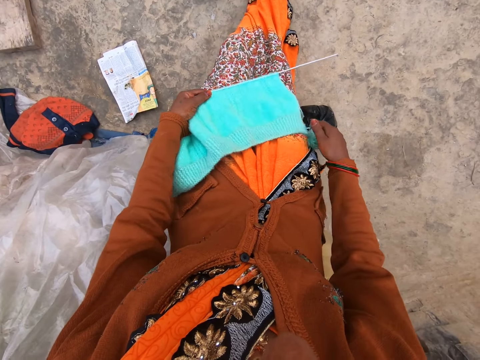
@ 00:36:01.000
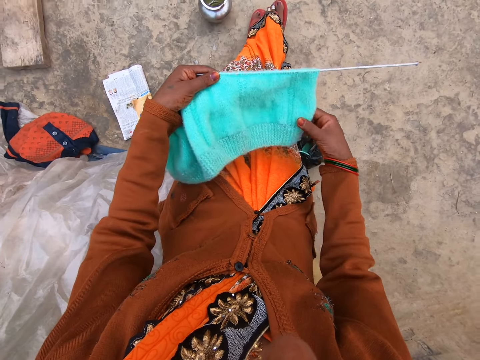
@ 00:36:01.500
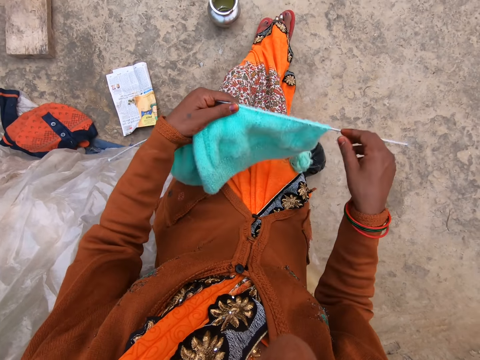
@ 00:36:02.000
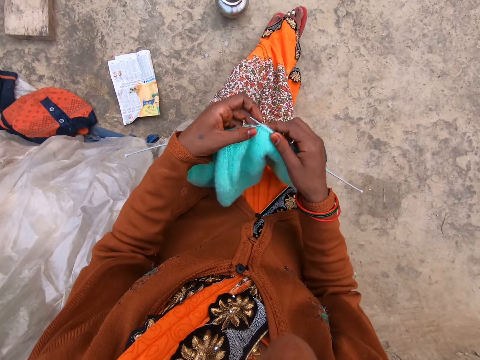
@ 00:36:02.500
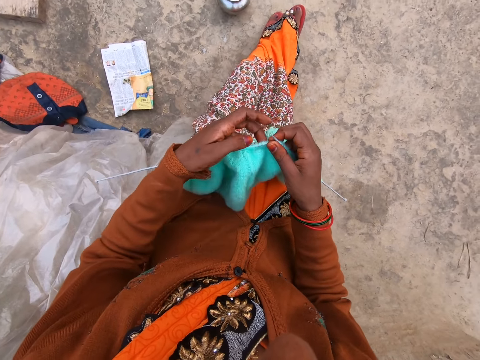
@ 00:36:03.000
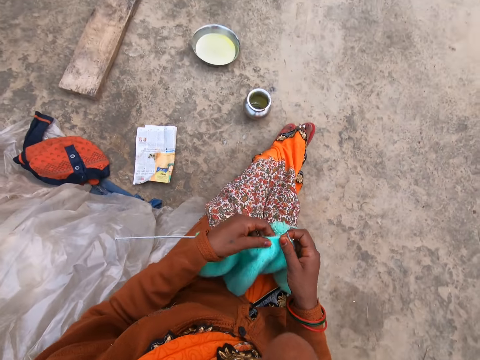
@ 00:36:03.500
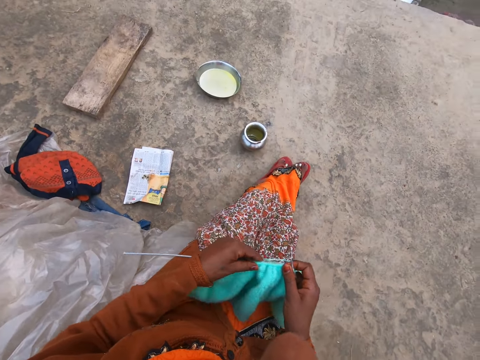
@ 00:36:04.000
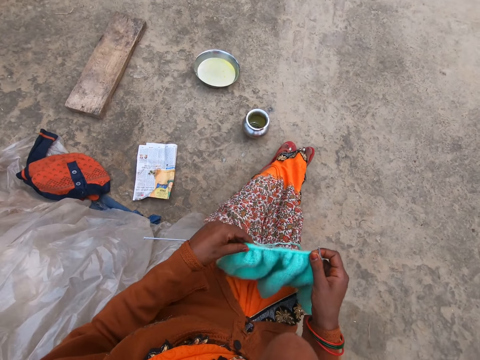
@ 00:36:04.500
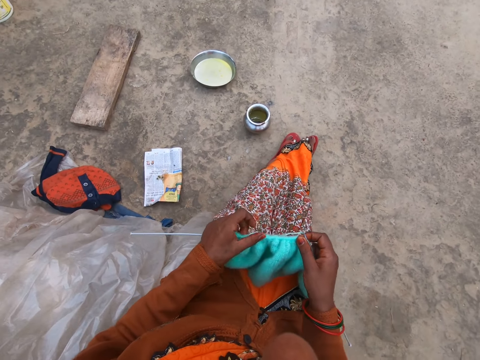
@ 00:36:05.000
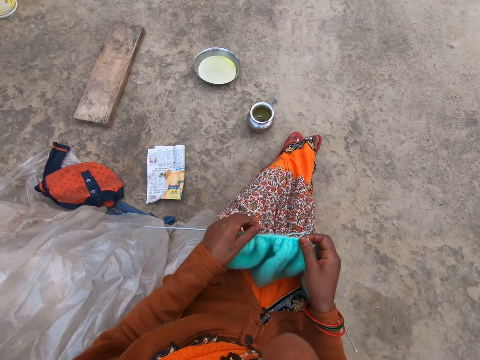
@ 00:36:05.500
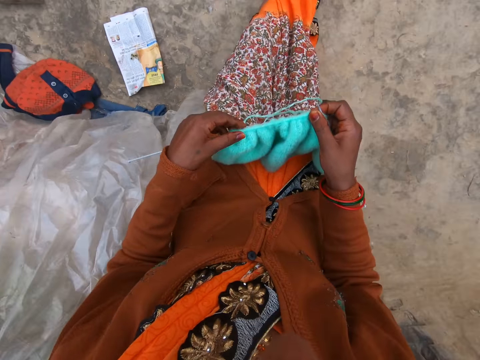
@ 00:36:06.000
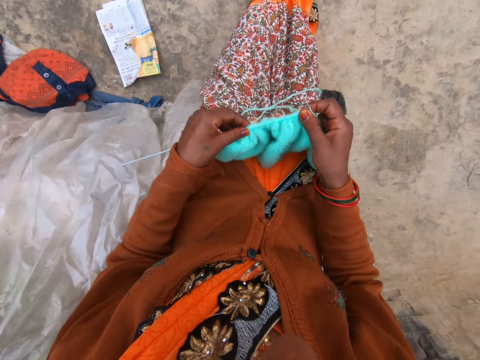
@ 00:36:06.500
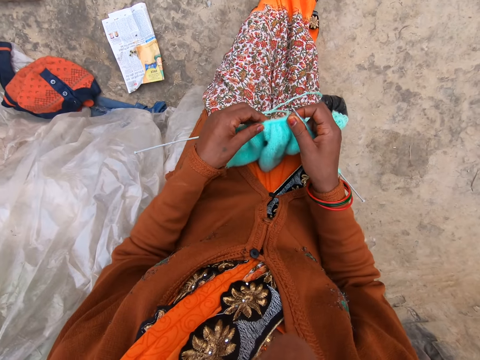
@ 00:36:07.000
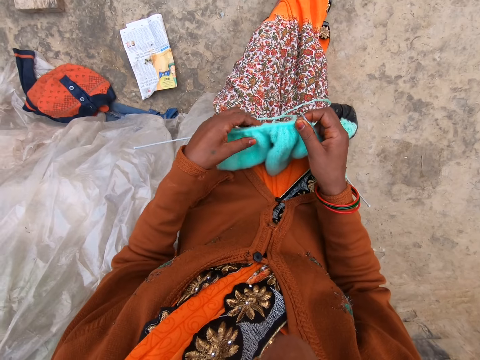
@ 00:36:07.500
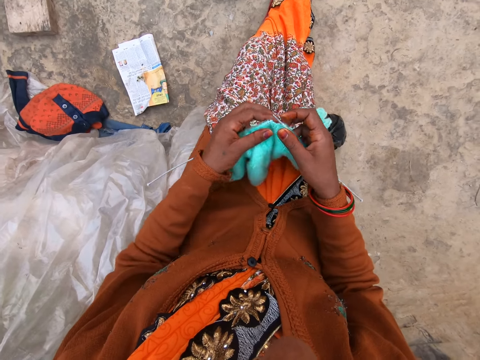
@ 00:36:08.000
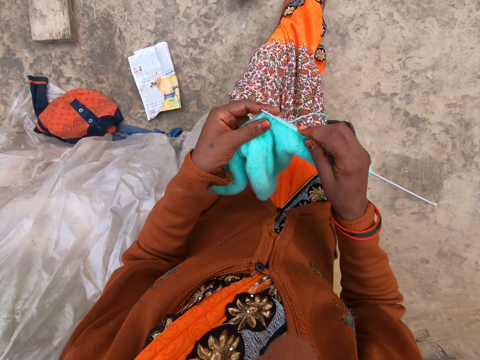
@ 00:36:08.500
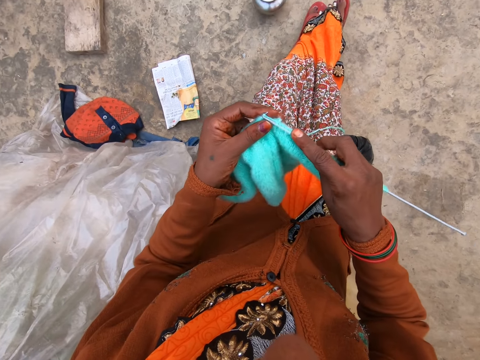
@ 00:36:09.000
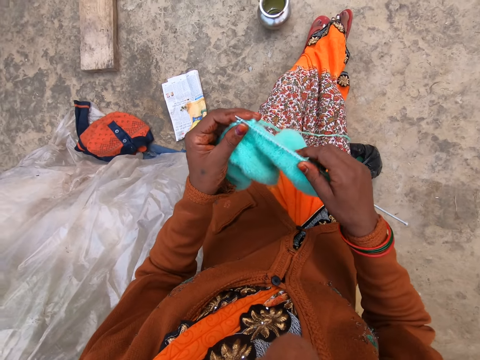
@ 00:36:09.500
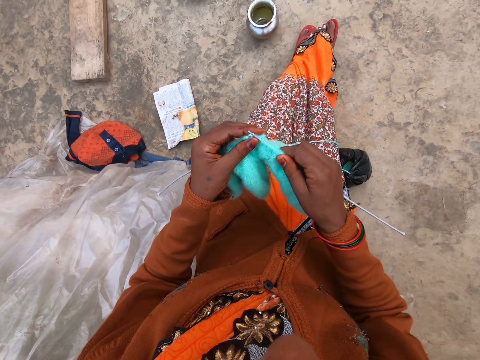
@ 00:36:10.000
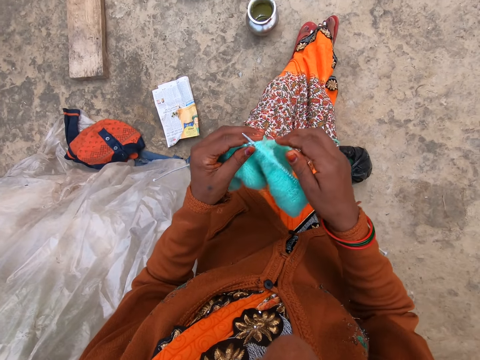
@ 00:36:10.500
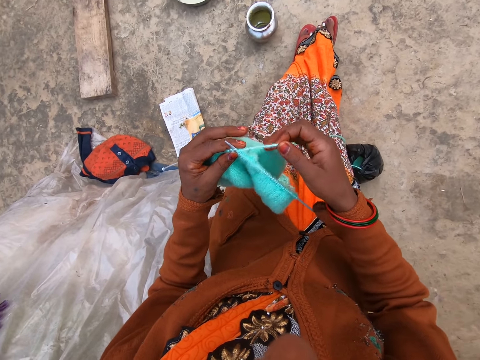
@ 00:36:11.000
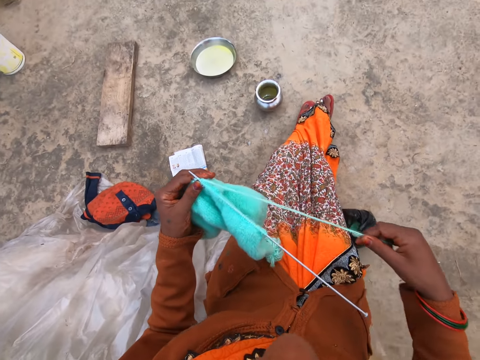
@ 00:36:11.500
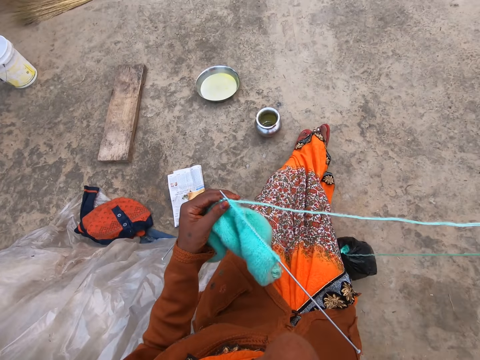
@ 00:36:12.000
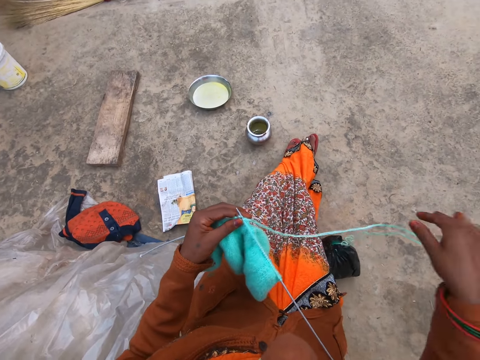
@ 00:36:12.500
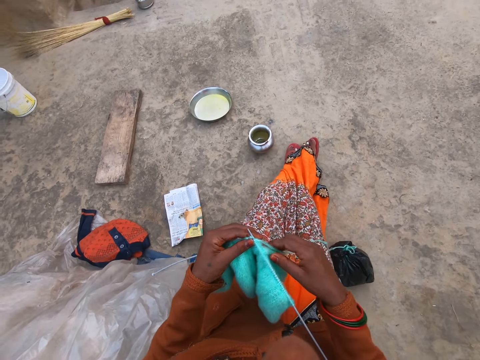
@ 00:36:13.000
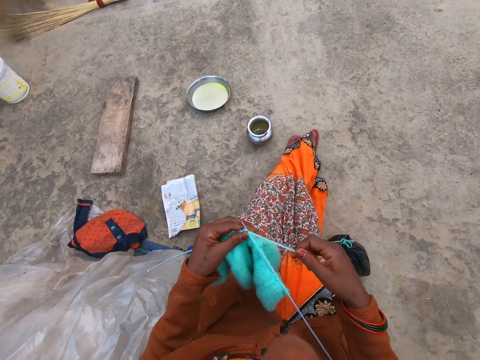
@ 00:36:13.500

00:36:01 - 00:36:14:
The camera wearer touches the knitted fabric and lifts up the knitted fabric. She holds the knitted yarn and knitting pins with her right hand. She pulls the knitted fabric. She adjusts the knitted yarn on the knitting pin with her left hand. She holds the knitted yarn and knitting pins with her left hand. She adjusts the knitted yarn on the knitting pin with her right hand. She pulls a string of yarn with her right hand.

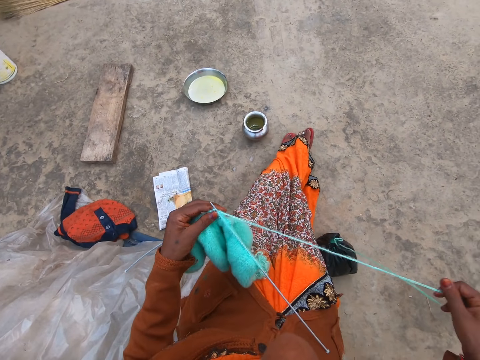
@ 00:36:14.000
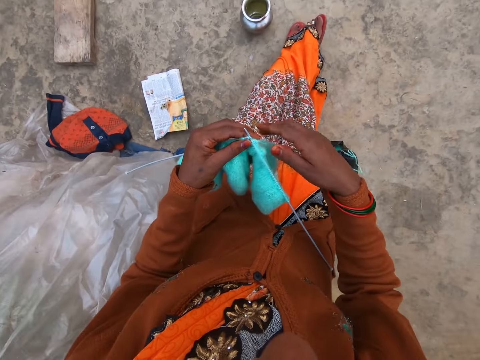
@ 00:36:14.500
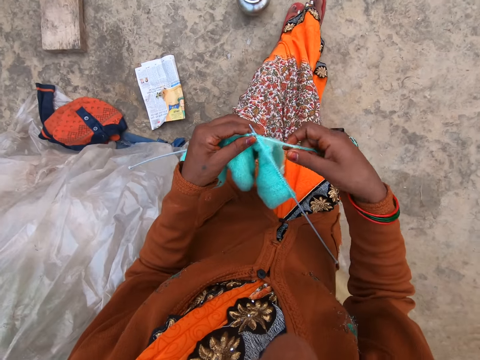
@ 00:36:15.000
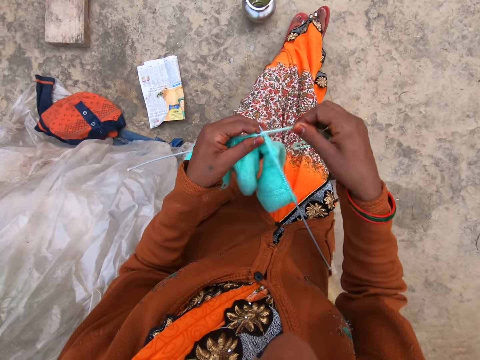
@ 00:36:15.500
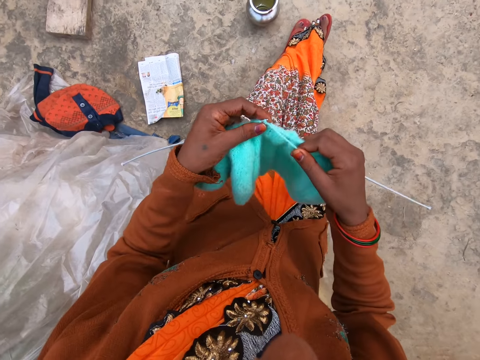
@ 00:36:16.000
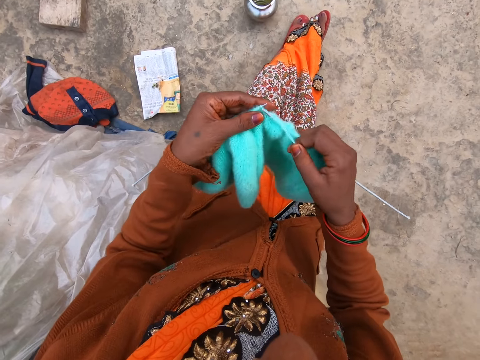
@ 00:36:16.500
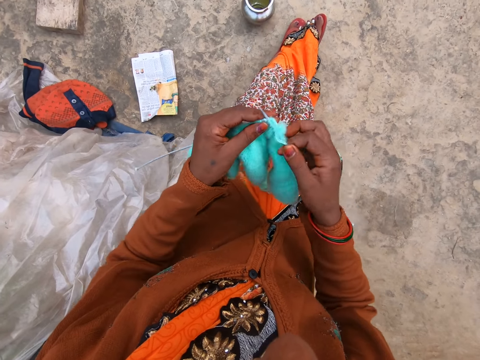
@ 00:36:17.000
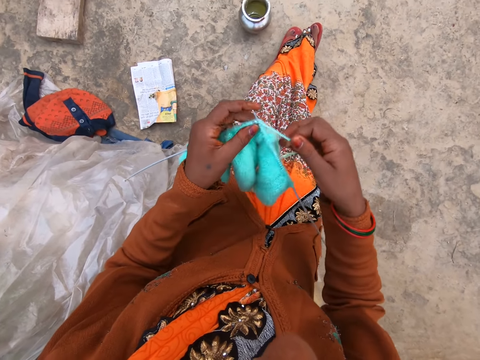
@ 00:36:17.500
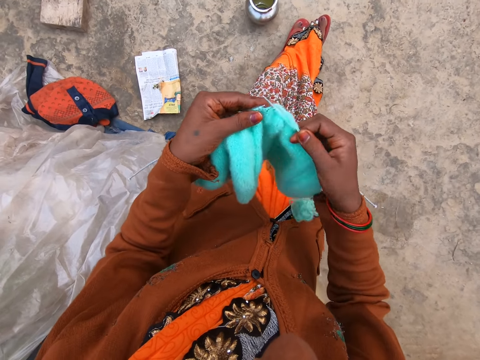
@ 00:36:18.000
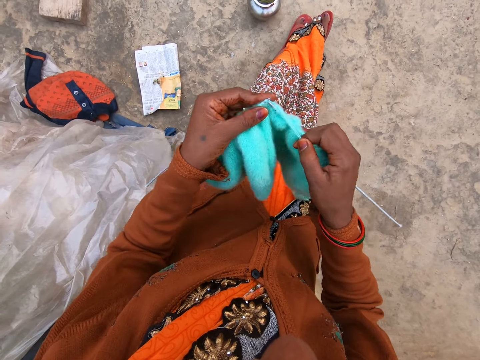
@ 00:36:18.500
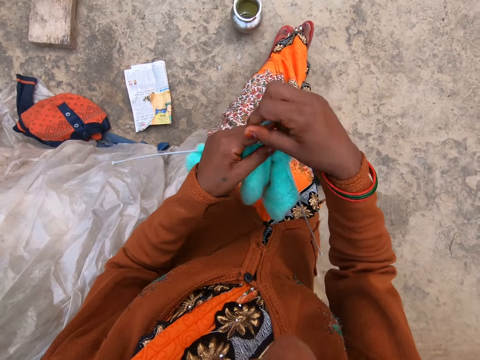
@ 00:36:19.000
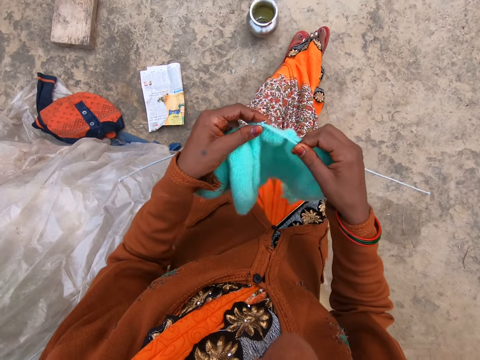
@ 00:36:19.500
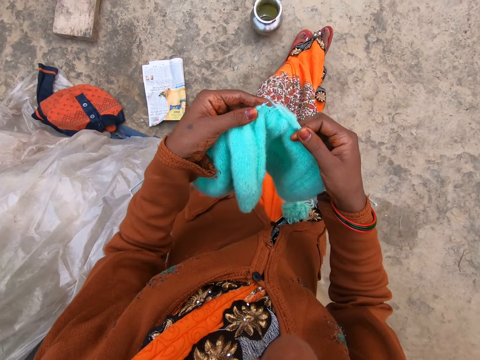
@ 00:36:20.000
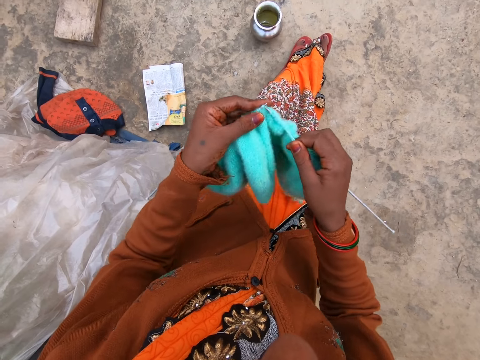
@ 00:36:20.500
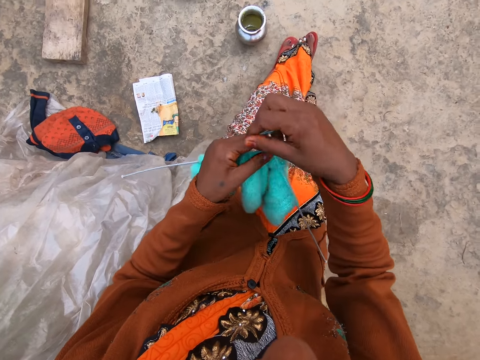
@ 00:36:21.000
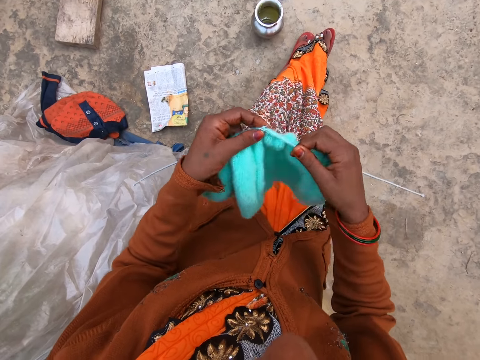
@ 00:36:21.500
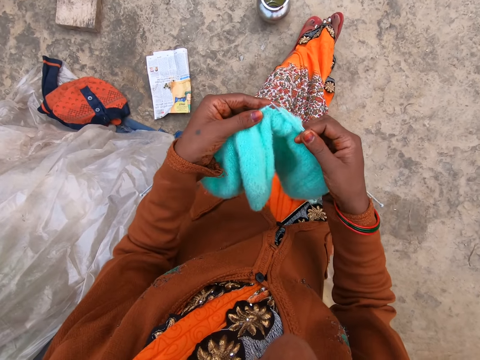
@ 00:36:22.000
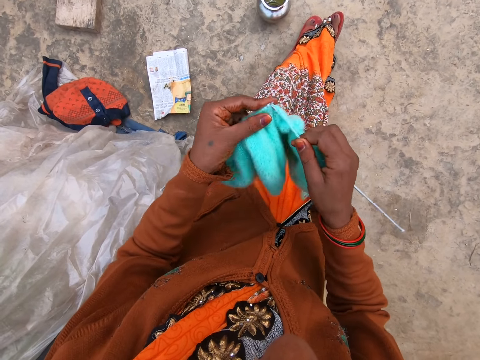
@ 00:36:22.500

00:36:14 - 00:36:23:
The camera wearer knits yarn with two knitting pins in both hands.

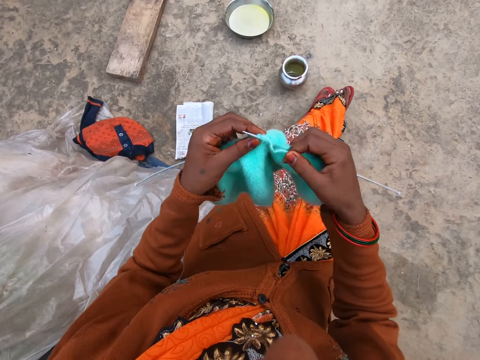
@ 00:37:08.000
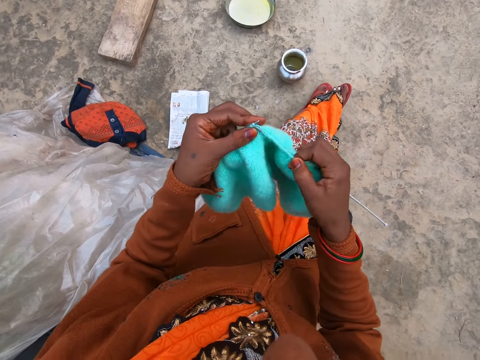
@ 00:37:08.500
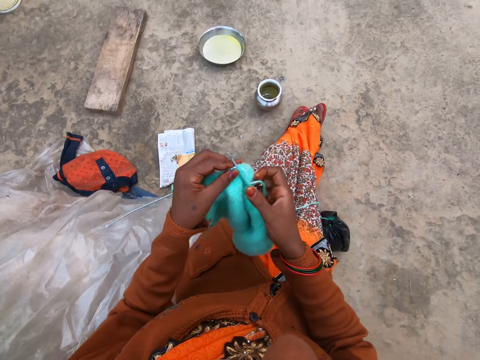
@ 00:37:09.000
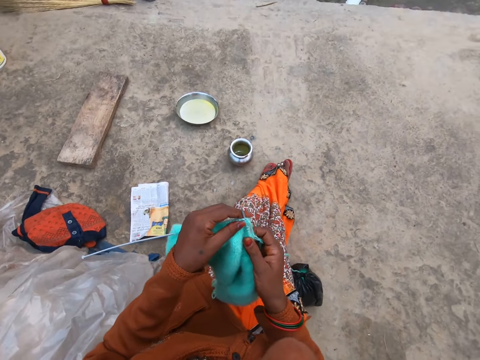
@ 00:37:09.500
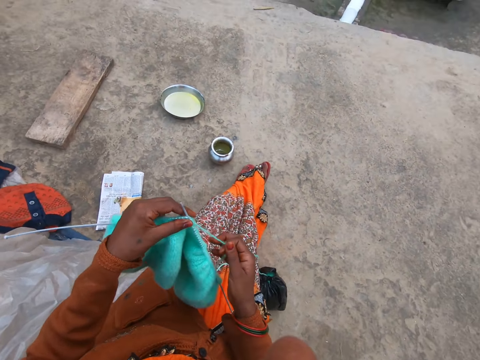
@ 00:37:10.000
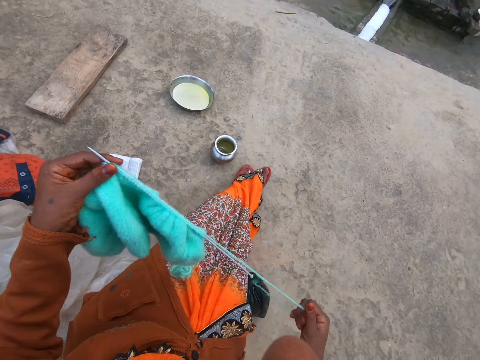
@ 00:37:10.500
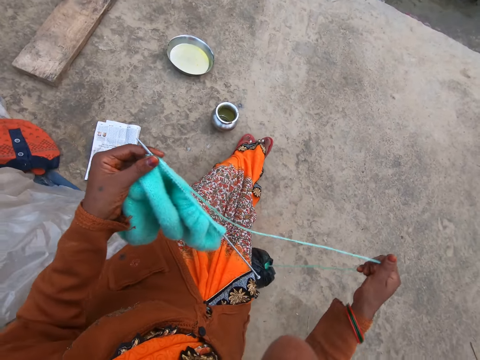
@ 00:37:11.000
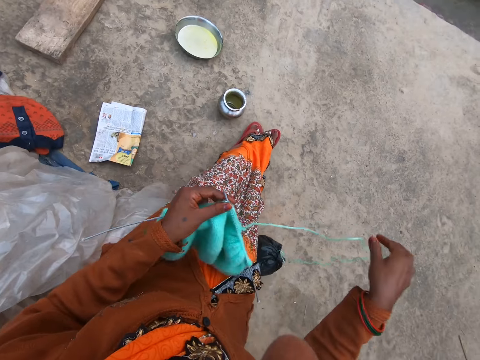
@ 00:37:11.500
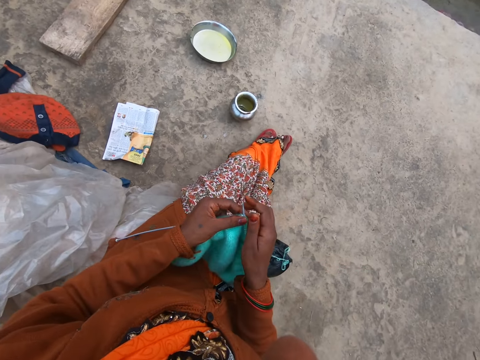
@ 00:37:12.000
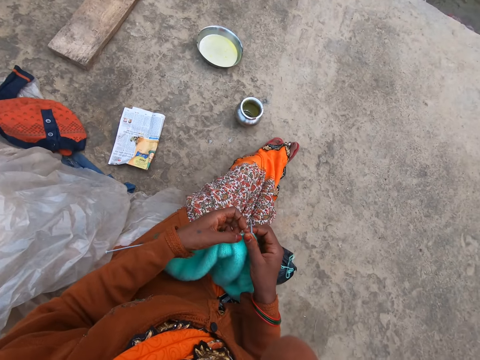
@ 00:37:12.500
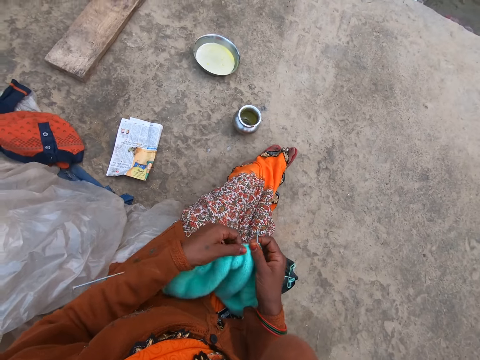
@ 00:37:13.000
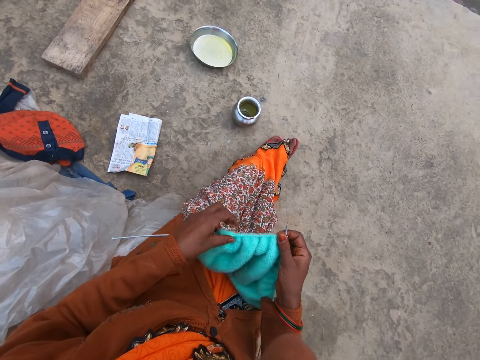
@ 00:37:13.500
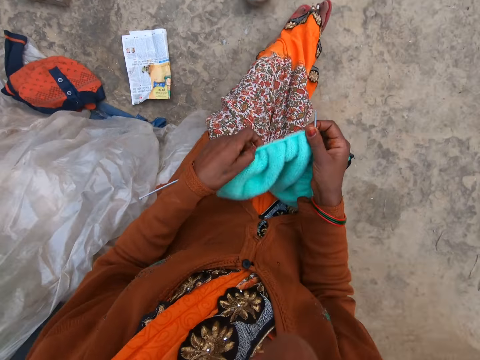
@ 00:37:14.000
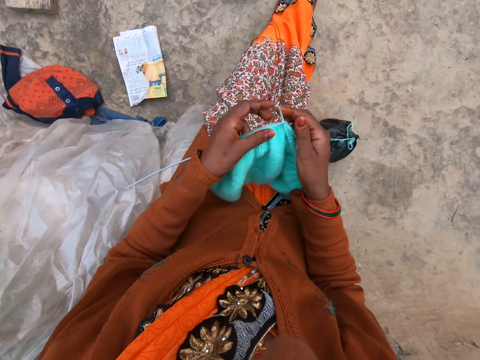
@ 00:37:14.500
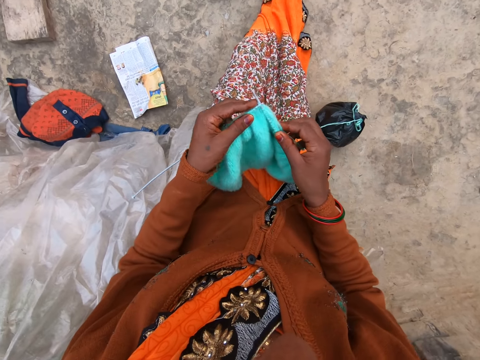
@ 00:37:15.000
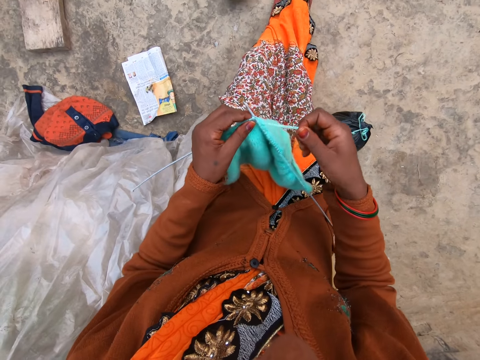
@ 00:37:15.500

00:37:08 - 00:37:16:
The camera wearer holds the knitted yarn and knitting pins with her left hand. She pulls the string of yarn with her right hand. She pulls the knitted fabric.
